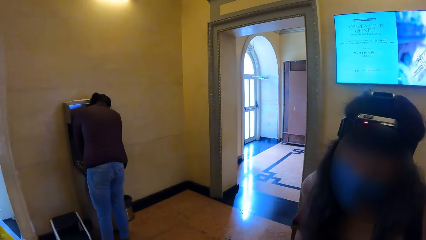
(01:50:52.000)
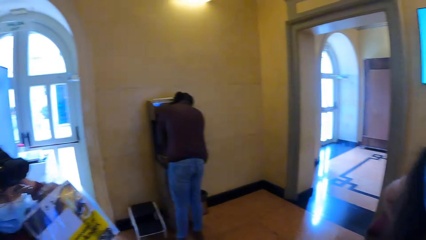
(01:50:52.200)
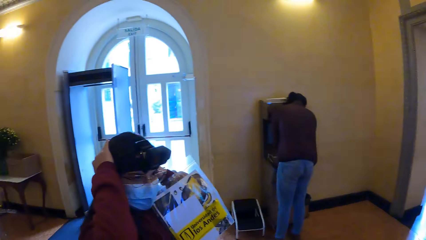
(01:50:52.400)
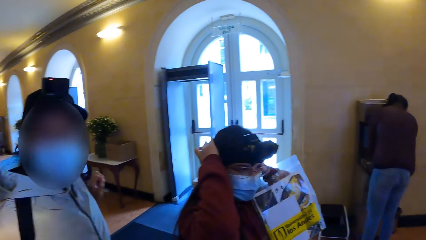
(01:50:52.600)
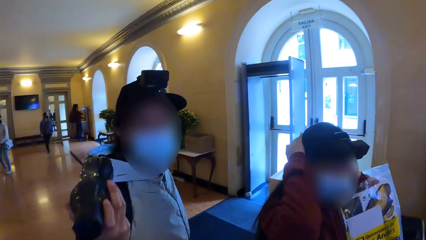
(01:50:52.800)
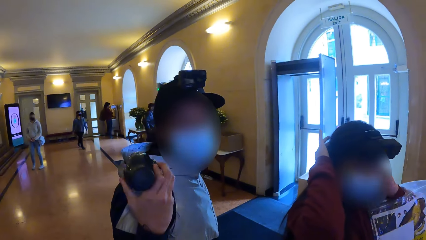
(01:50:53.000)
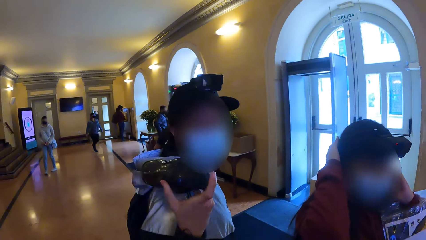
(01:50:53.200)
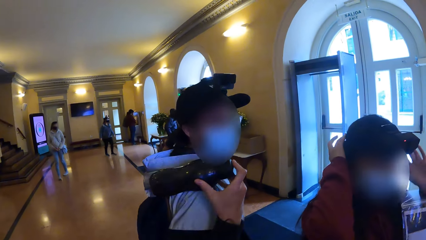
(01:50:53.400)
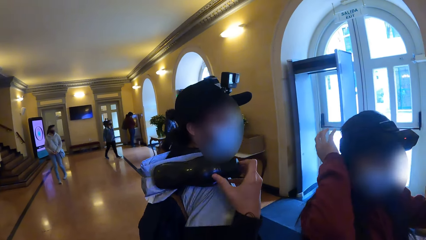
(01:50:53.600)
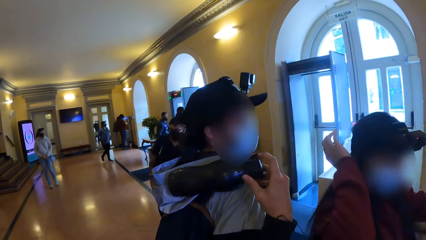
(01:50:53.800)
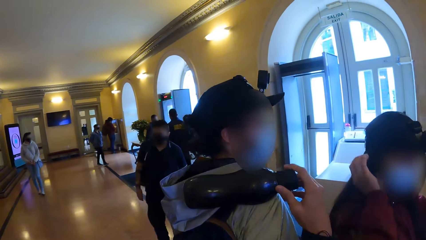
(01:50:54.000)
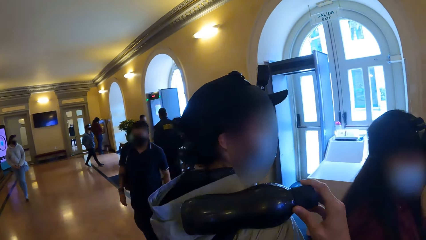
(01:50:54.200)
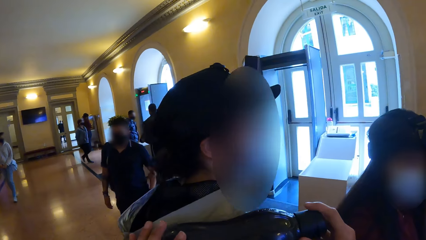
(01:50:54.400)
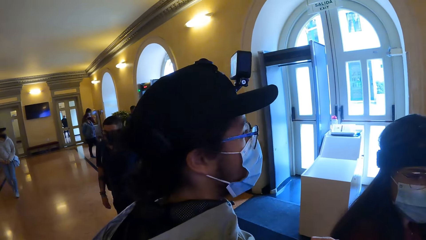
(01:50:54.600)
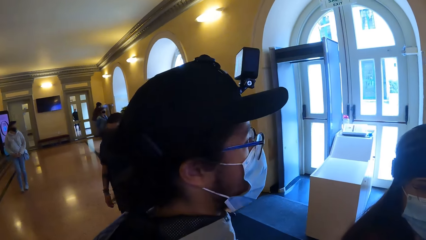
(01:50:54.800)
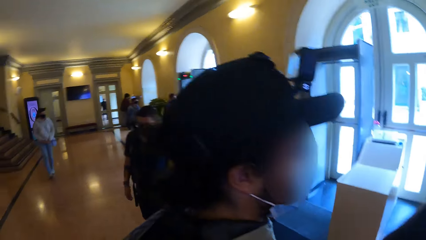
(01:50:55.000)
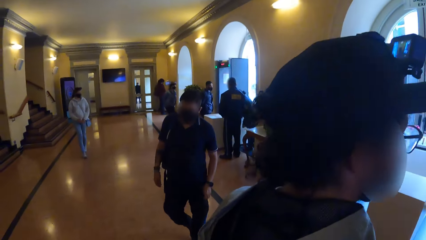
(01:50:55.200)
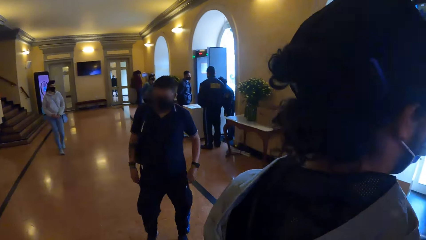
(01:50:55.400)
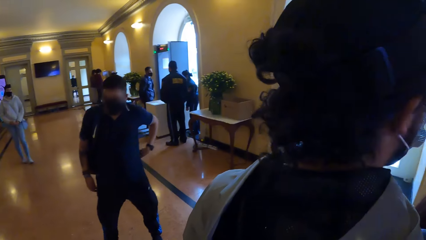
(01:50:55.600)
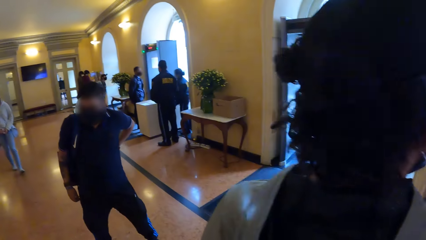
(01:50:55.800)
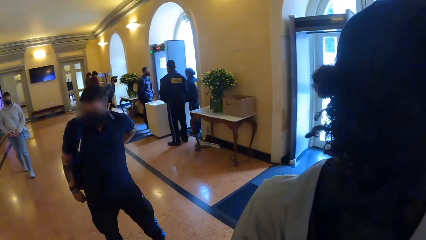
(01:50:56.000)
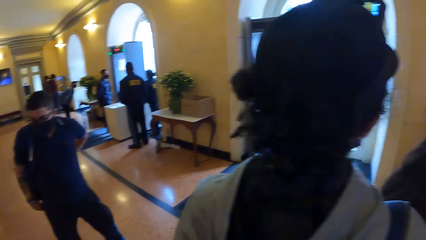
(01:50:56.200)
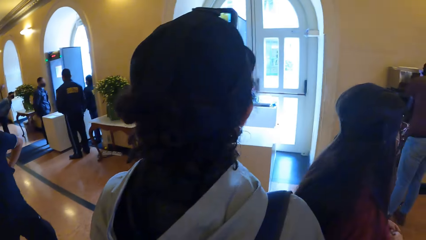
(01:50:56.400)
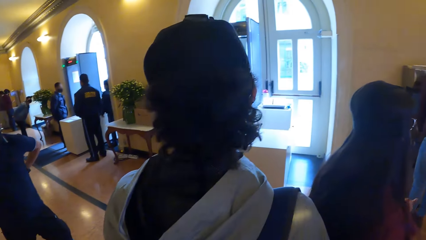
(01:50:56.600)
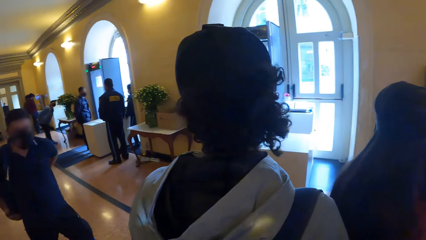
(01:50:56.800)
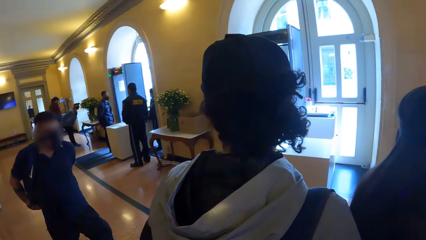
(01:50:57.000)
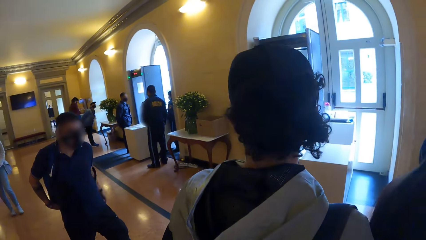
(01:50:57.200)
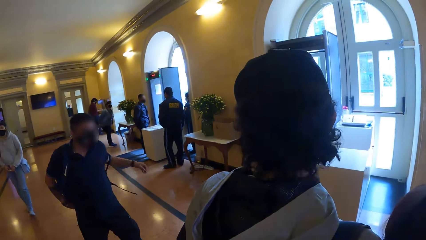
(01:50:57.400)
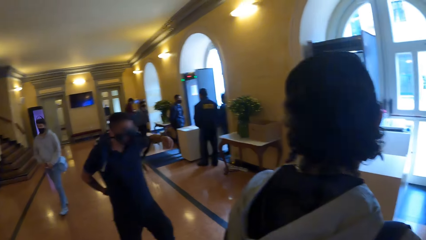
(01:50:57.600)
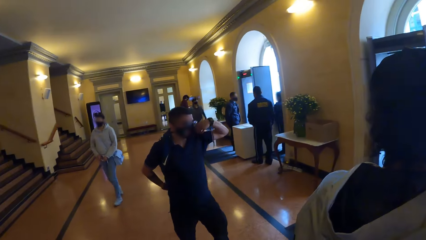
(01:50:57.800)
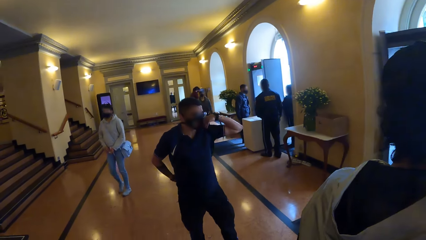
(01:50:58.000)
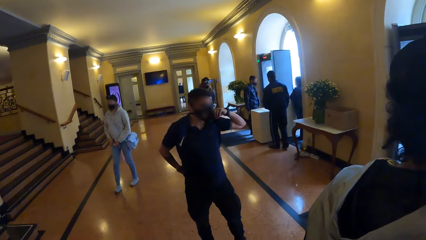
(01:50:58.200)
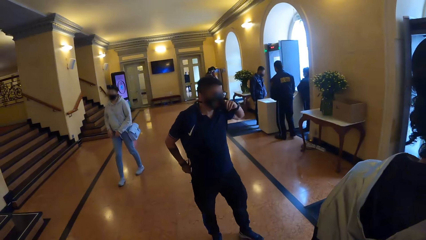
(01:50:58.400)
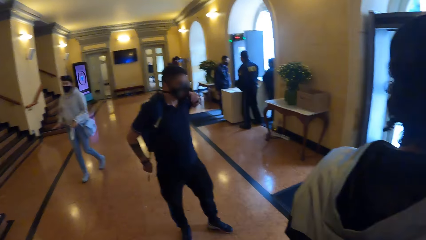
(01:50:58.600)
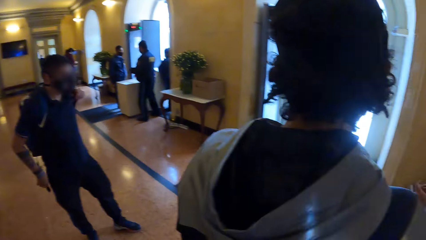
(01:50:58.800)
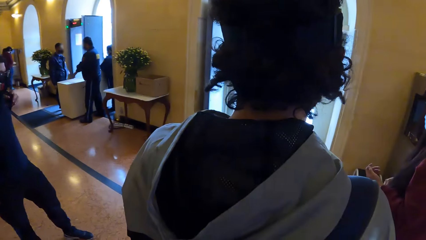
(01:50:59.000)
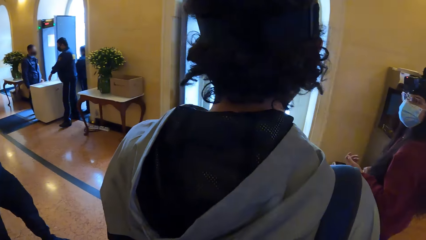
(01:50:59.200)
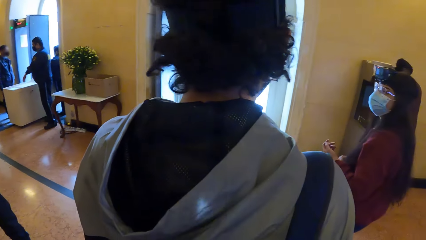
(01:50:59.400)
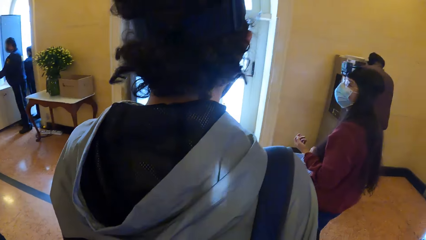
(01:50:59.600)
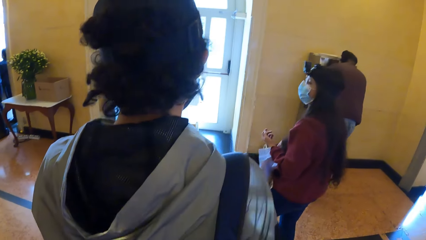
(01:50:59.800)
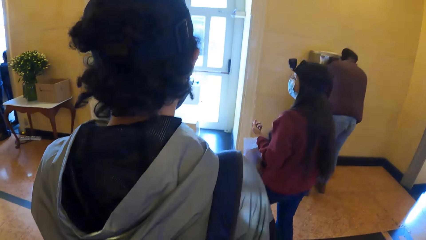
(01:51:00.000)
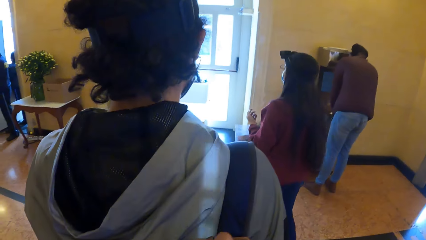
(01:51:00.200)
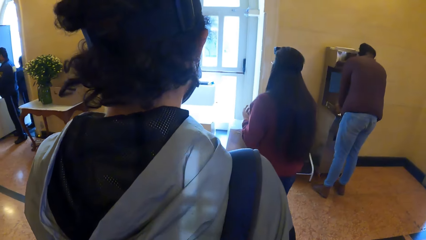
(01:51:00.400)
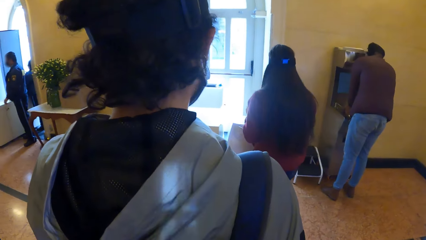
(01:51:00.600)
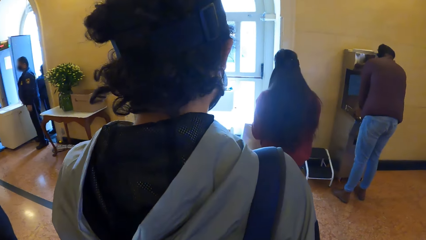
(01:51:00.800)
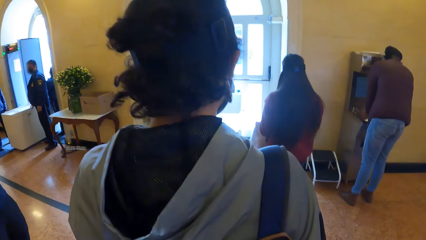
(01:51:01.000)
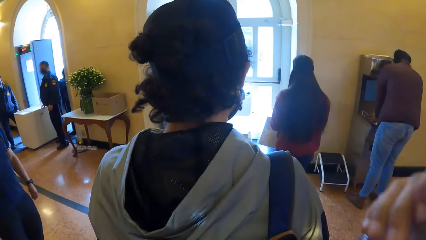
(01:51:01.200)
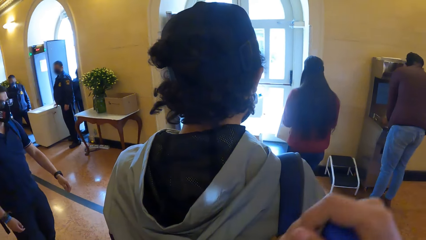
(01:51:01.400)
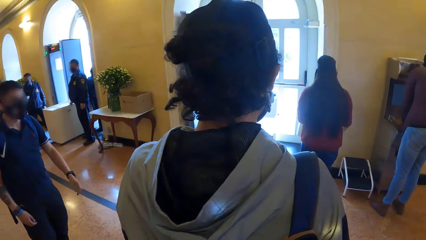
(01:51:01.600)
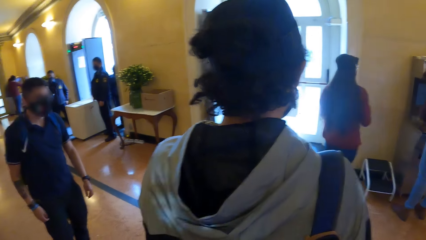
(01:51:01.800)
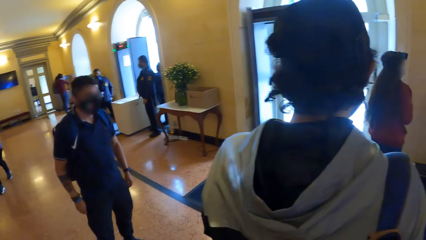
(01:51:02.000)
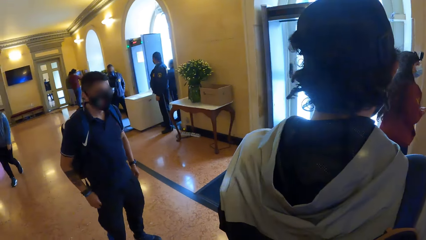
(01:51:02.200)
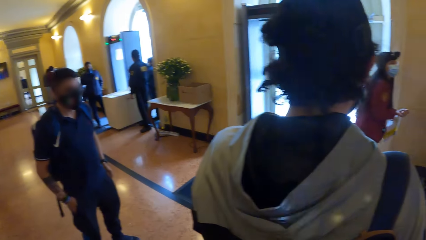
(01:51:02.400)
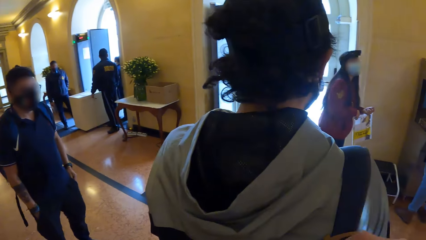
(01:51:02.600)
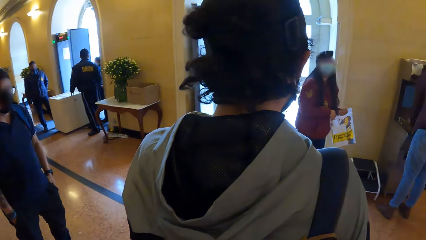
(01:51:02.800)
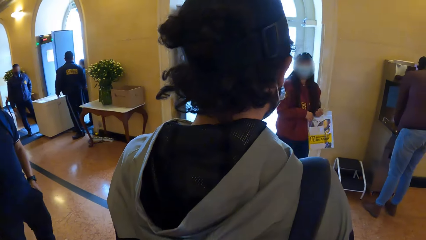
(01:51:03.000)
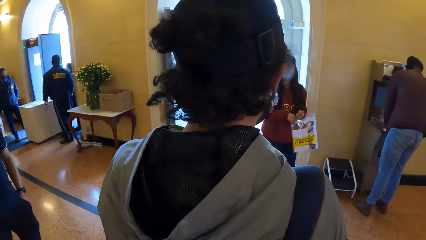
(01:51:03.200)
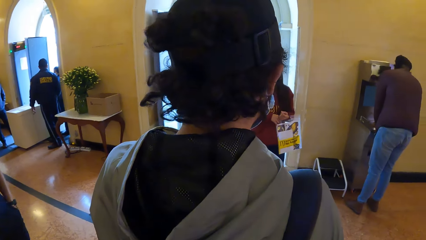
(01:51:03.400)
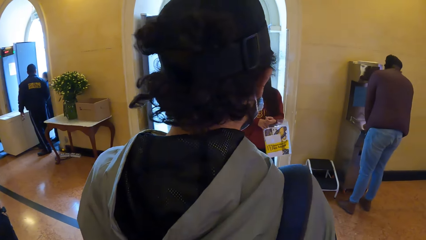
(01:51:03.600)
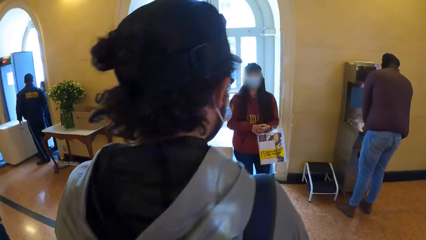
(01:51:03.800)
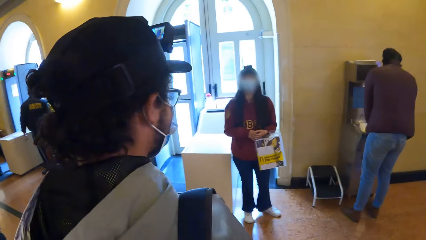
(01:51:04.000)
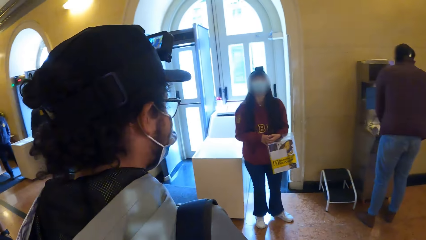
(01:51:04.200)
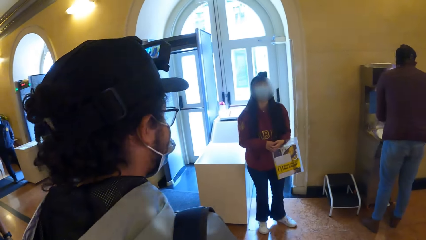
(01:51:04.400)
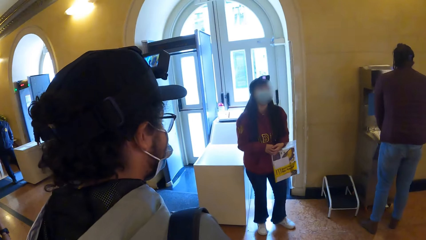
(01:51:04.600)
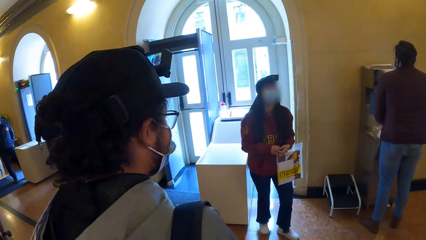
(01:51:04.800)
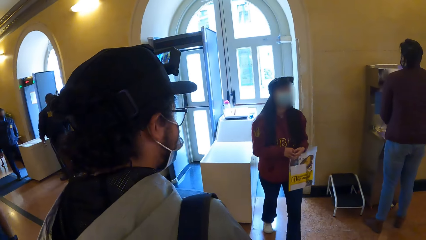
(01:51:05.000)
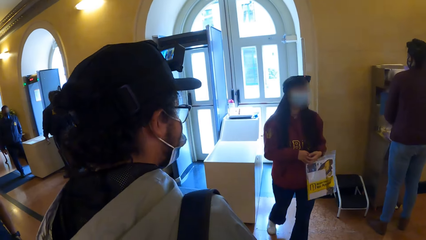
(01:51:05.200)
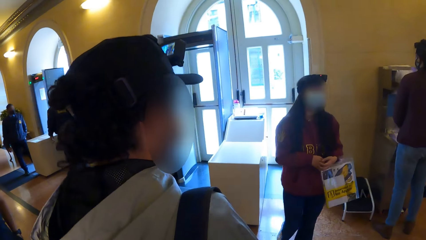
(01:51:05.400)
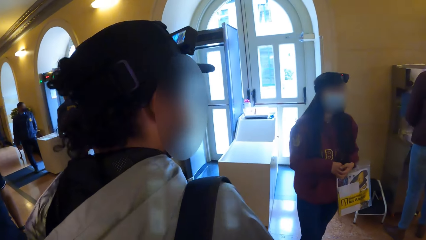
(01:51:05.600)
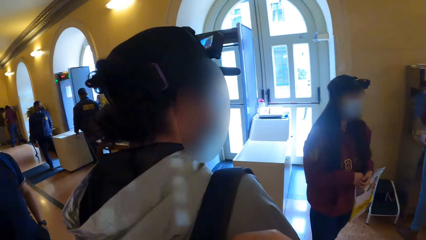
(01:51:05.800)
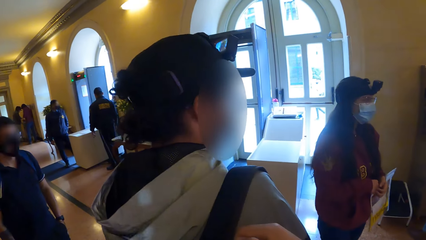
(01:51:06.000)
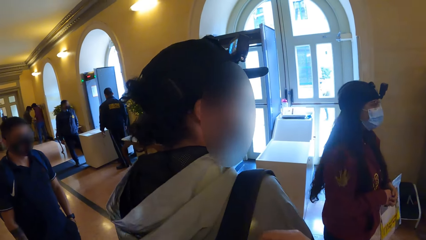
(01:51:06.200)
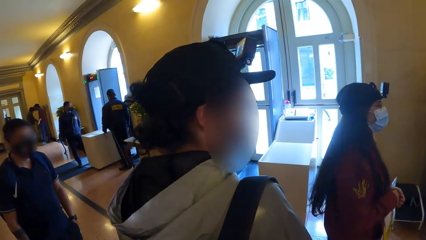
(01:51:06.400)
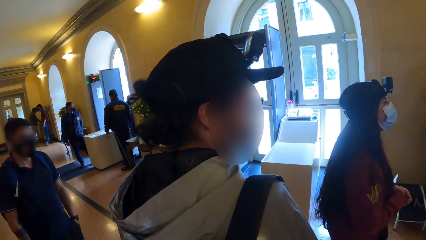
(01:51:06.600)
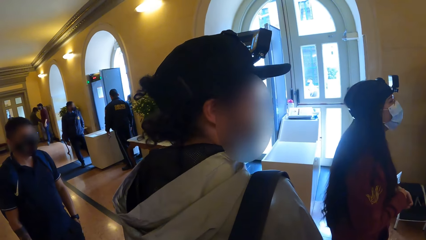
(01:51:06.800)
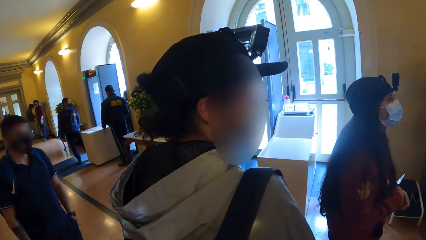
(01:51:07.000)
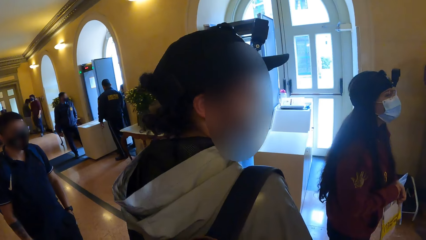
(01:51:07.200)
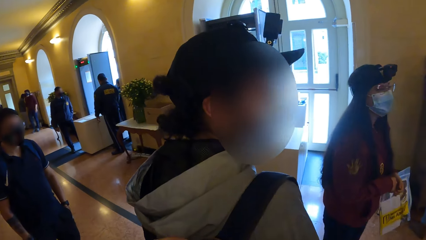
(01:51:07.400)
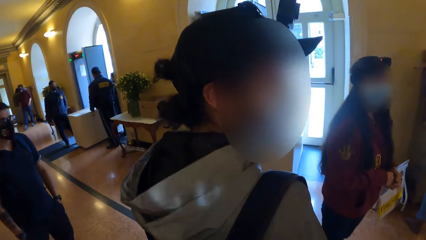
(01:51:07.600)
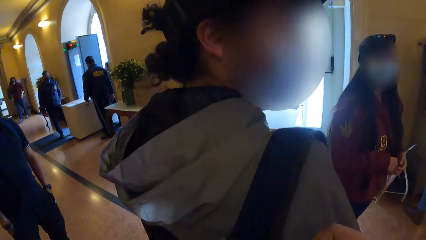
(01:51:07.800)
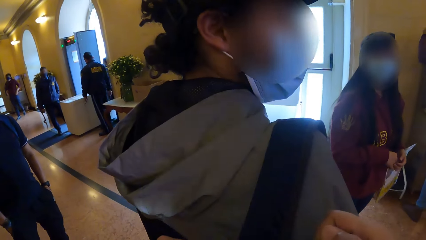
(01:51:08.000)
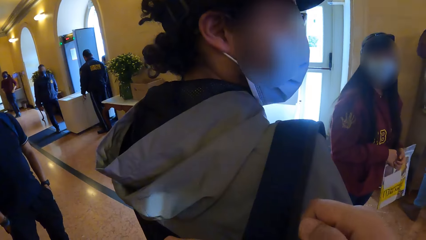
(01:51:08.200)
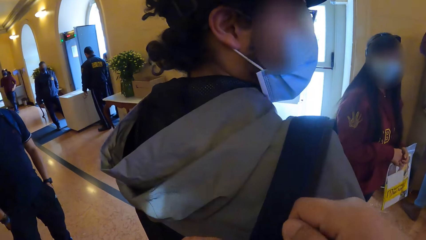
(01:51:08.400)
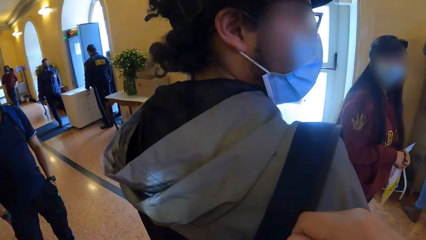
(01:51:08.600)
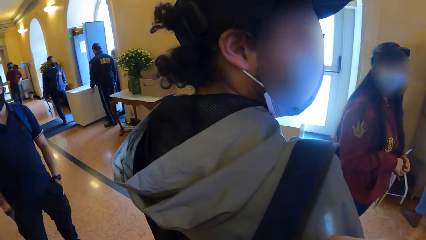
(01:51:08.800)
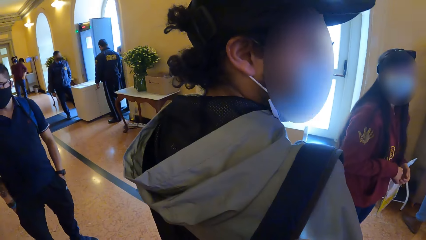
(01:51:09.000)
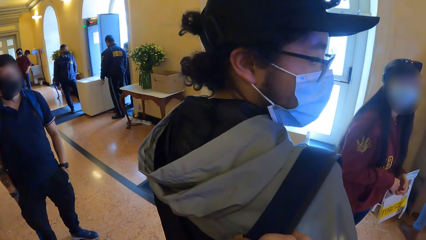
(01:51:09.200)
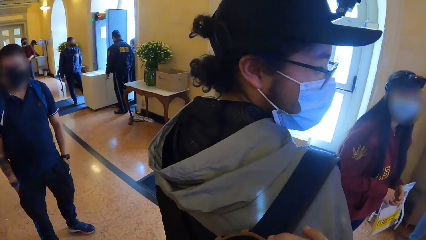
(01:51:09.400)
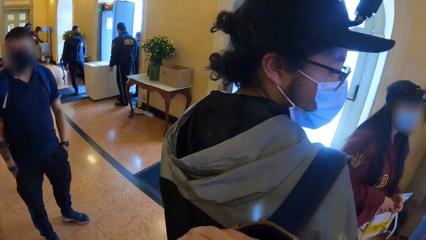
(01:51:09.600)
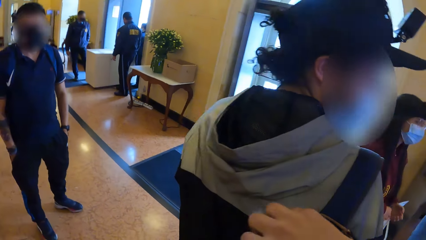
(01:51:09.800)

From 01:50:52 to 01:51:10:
A woman removes her hands from her head. A man places the water bottle on his right shoulder with his right hand. The camera wearer removes the water bottle from the man's right shoulder with his right hand. Another woman walks across the floor. The camera wearer interacts with the man. He zips a backpack on the man's right shoulder with his right hand. He adjusts a bag.
